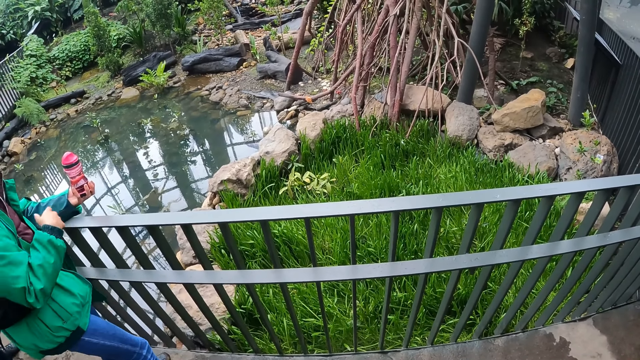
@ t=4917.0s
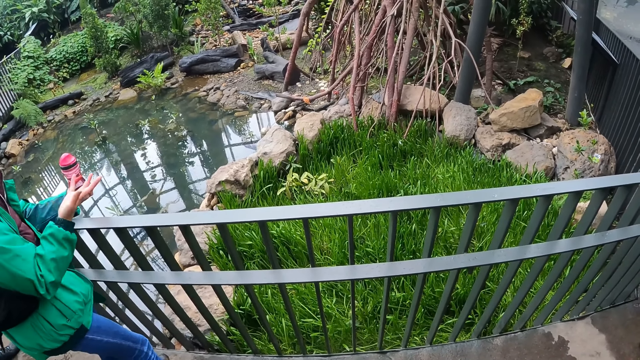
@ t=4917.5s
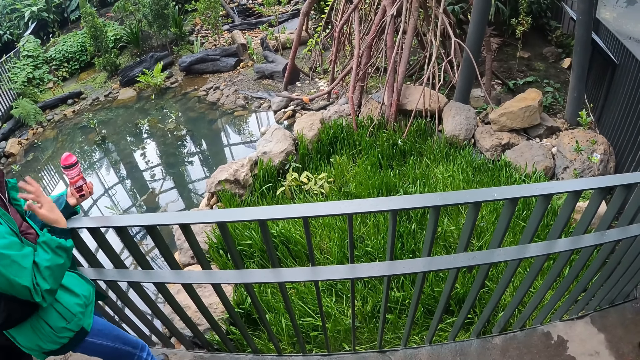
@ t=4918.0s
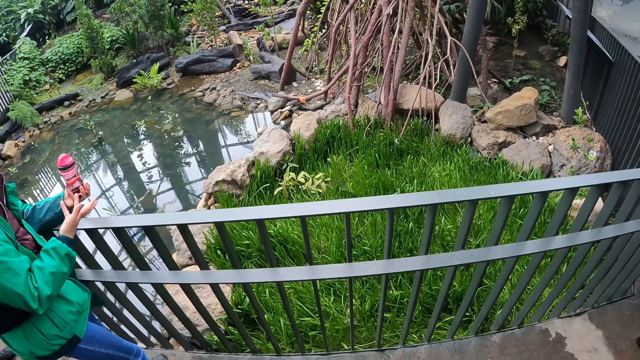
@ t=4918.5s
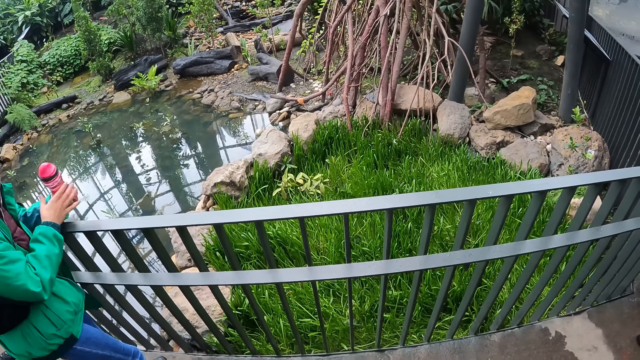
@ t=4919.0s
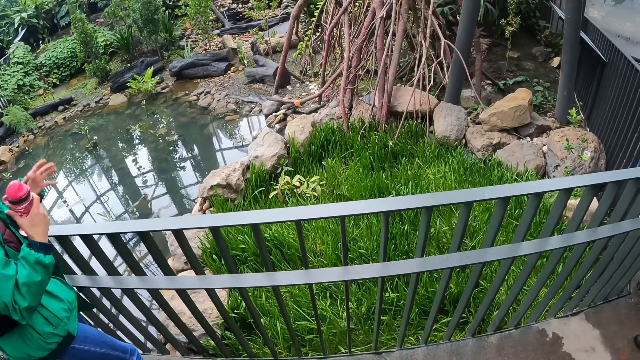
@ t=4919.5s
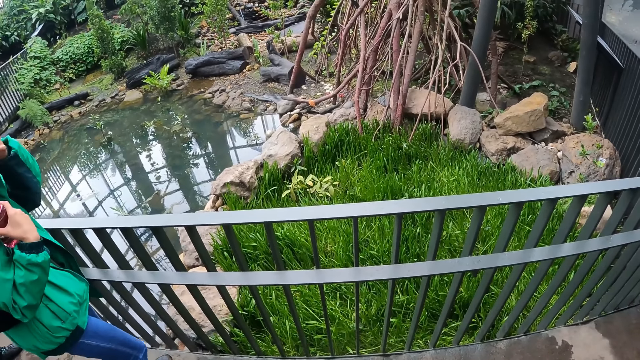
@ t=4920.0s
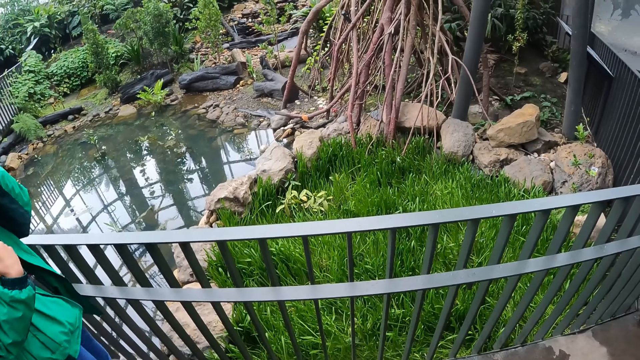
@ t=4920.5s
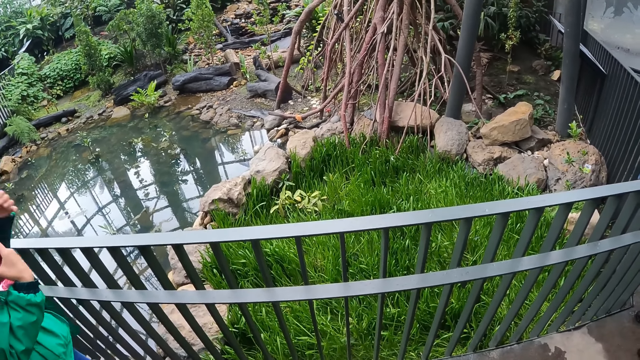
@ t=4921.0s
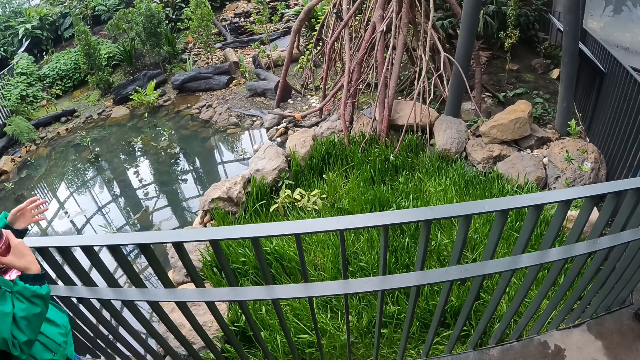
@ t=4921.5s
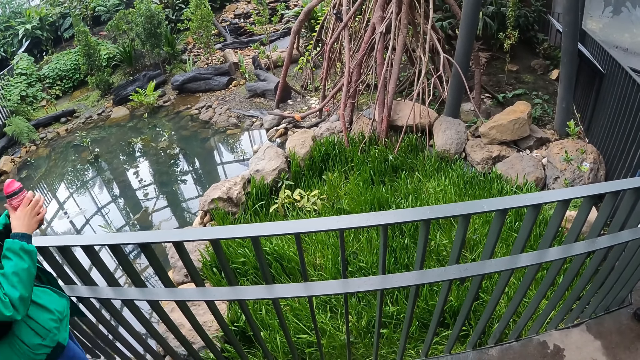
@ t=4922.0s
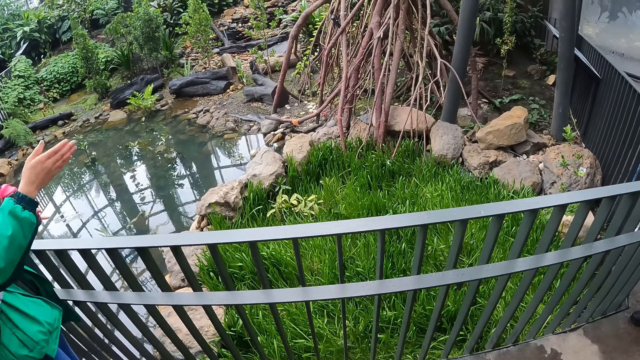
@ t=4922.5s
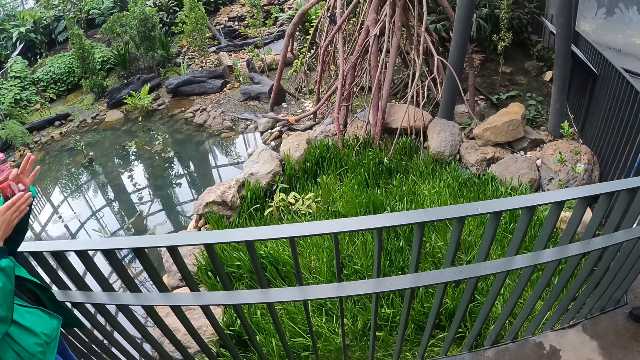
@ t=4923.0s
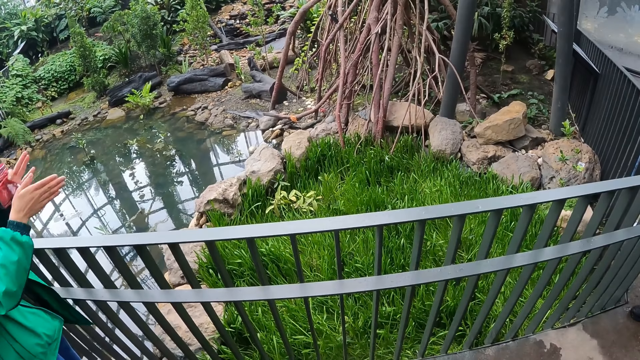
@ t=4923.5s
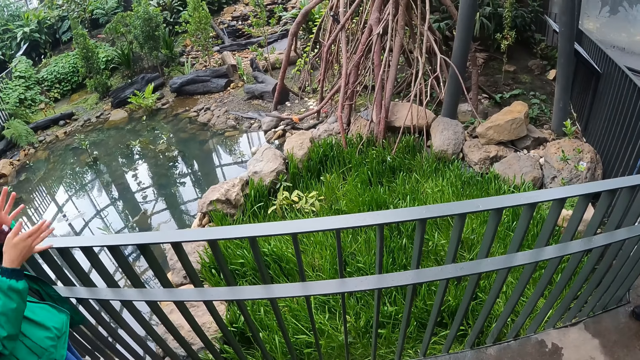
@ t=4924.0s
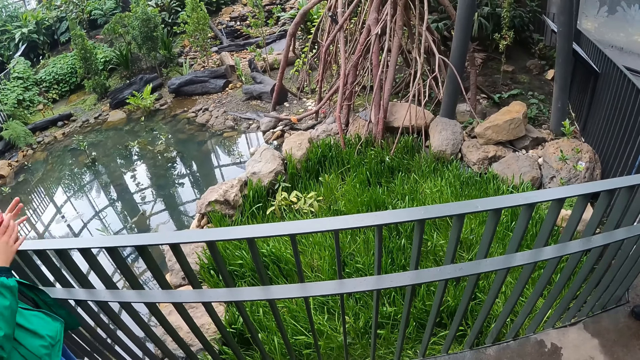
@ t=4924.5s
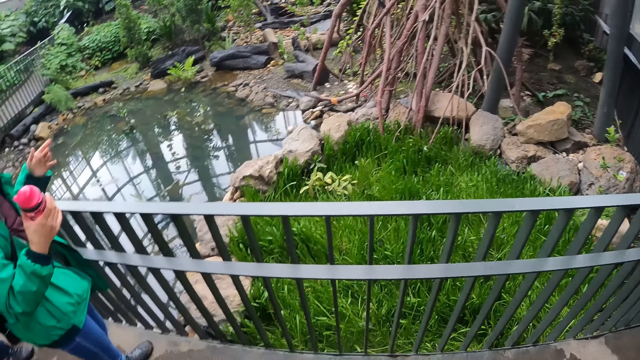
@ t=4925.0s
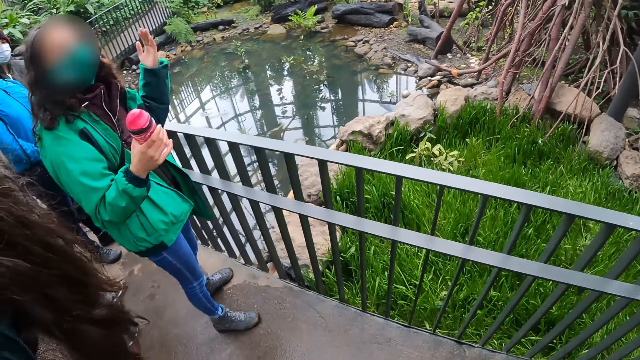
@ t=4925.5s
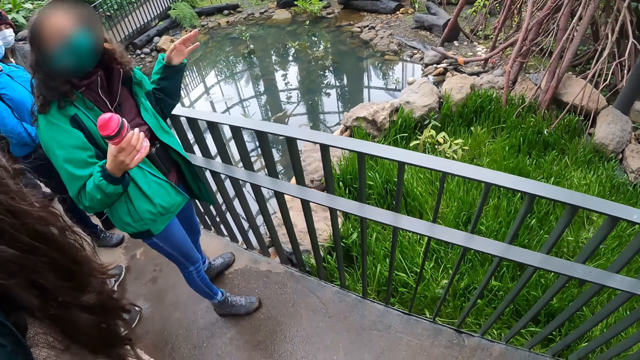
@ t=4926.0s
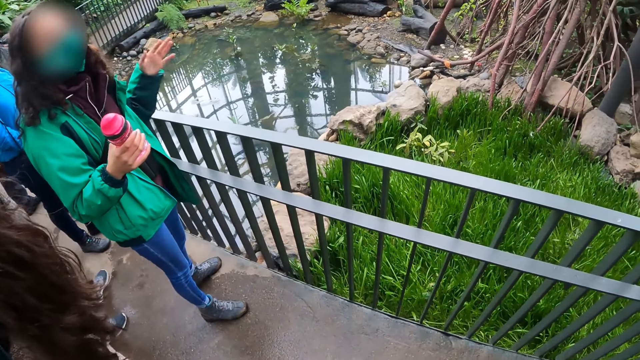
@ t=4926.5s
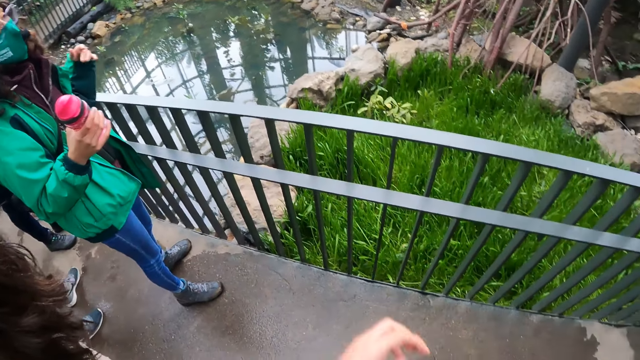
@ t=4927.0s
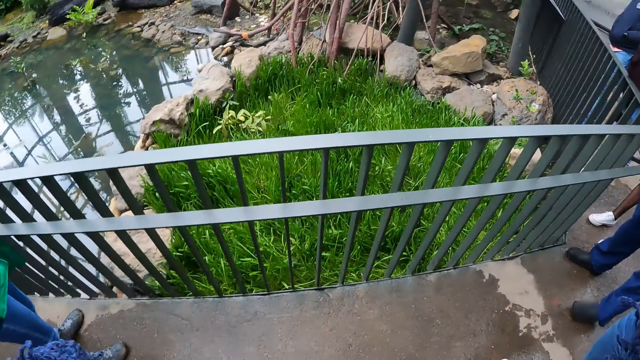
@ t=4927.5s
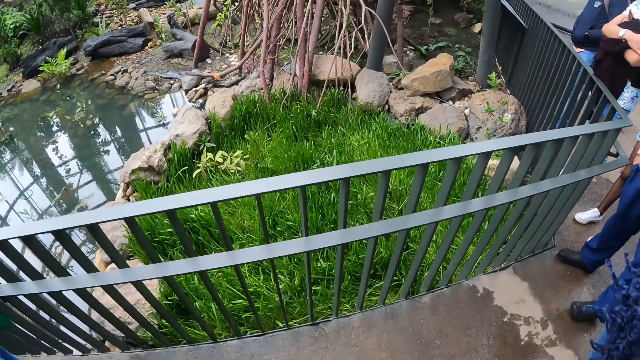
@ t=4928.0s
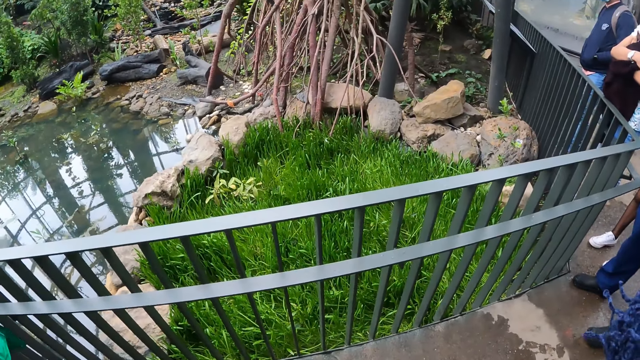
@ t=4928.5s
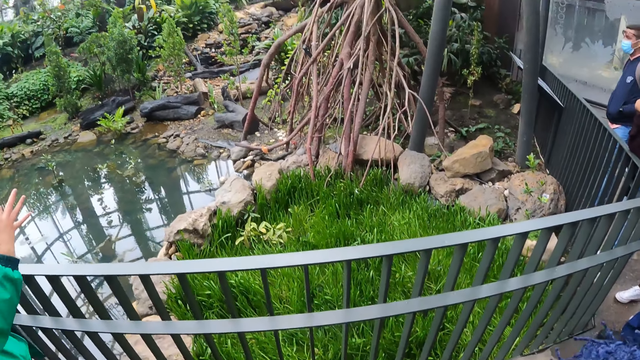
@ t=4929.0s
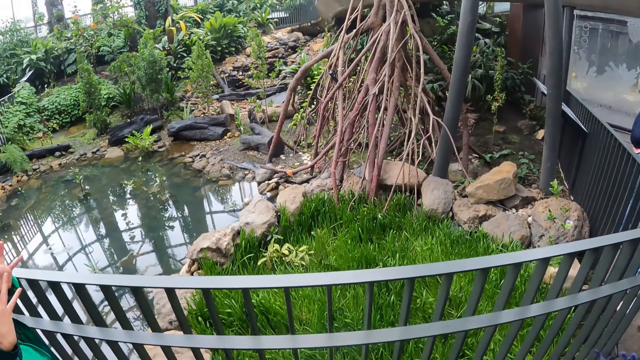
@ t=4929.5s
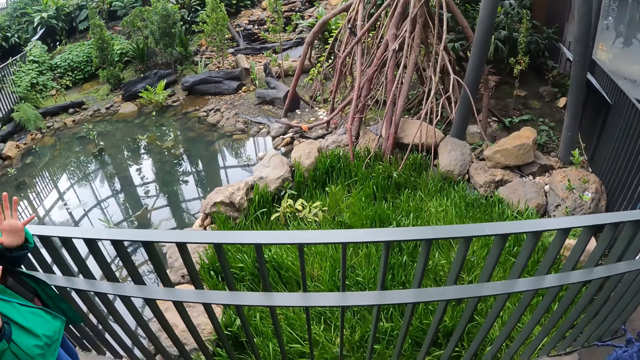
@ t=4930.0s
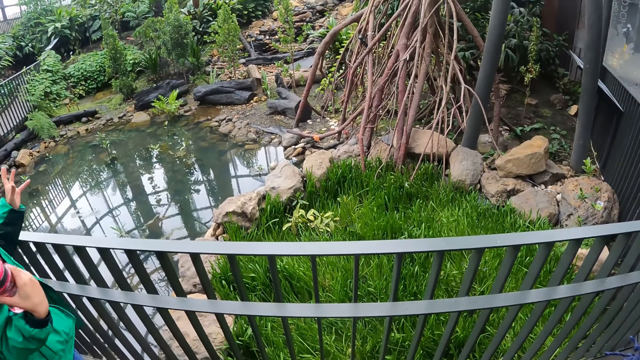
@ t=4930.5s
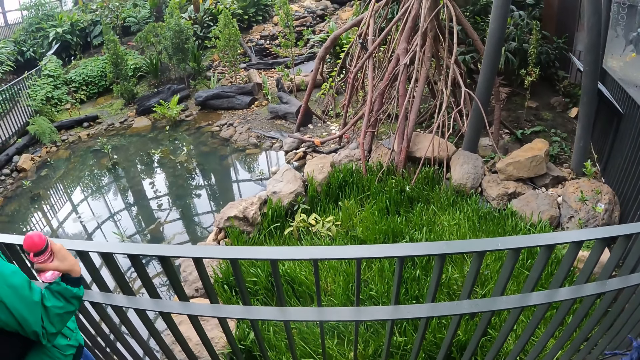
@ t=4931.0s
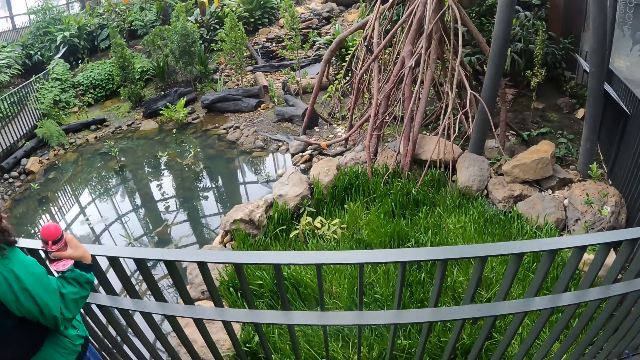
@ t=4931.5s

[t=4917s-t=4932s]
The woman picks the water bottle from her left hand with her right hand. She rubs her eyes with her left hand. She drops the water bottle on her left hand with her right hand. She makes hand gestures with both hands. She picks the water bottle from her left hand with her right hand. The camera wearer raises their right hand. They look at the woman. They touch a camera on their head with their left hand. They raise their left hand. The woman makes hand gestures with both hands.

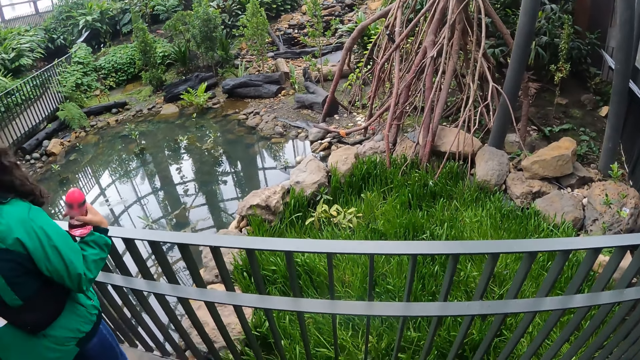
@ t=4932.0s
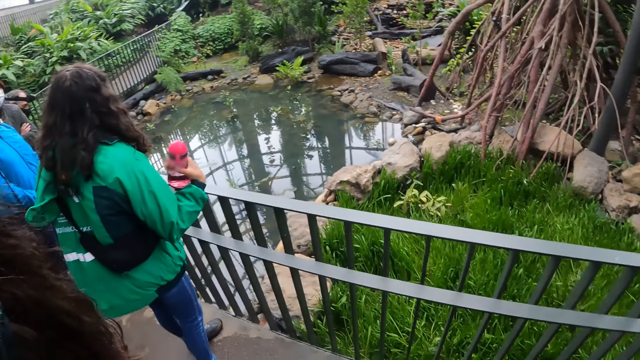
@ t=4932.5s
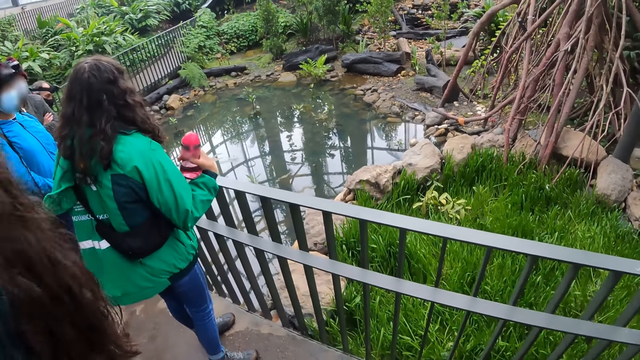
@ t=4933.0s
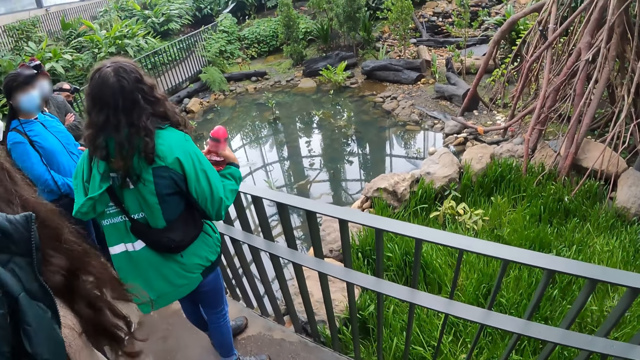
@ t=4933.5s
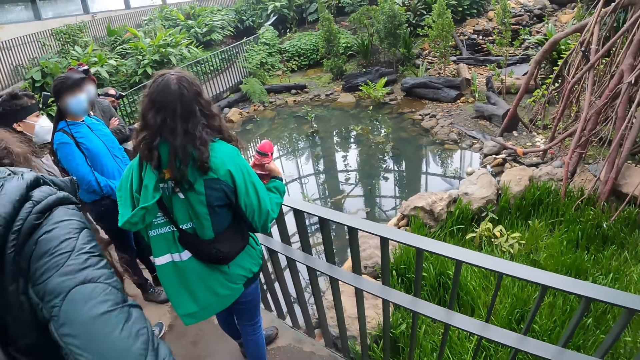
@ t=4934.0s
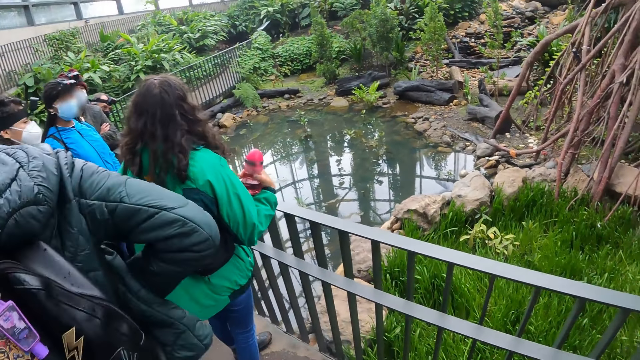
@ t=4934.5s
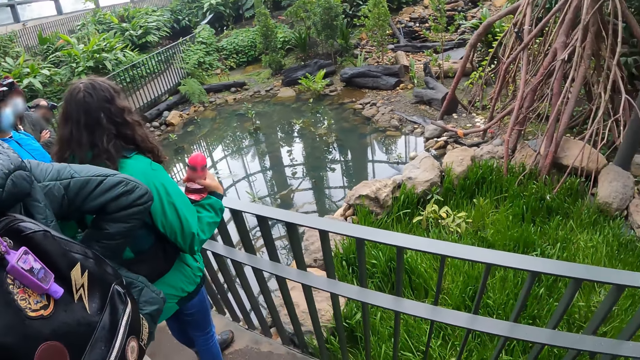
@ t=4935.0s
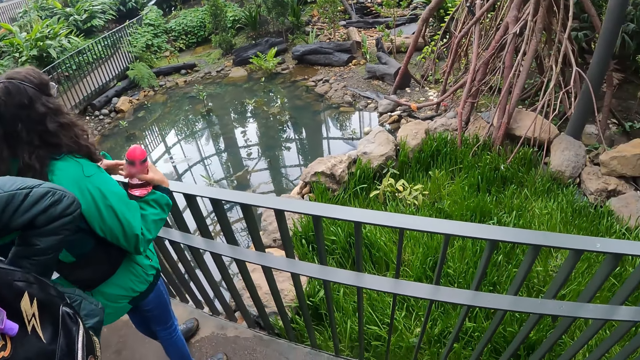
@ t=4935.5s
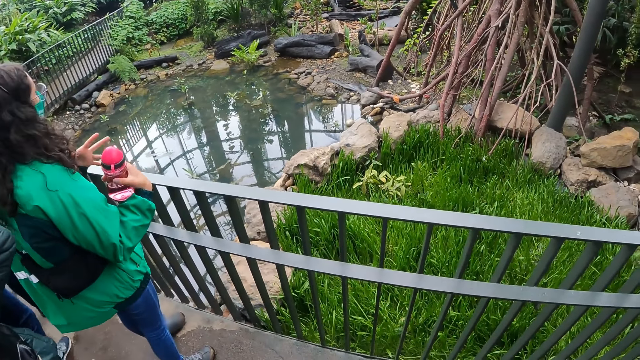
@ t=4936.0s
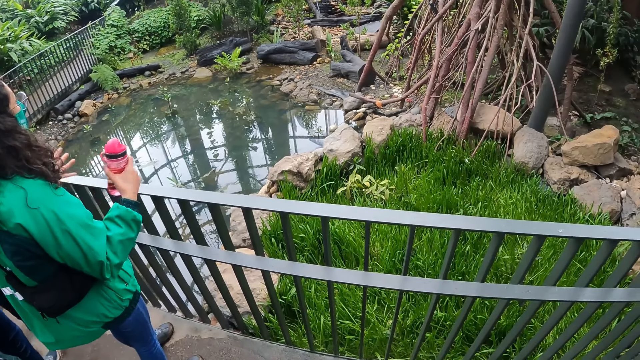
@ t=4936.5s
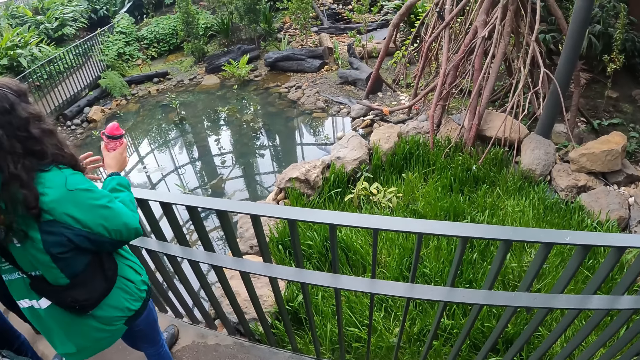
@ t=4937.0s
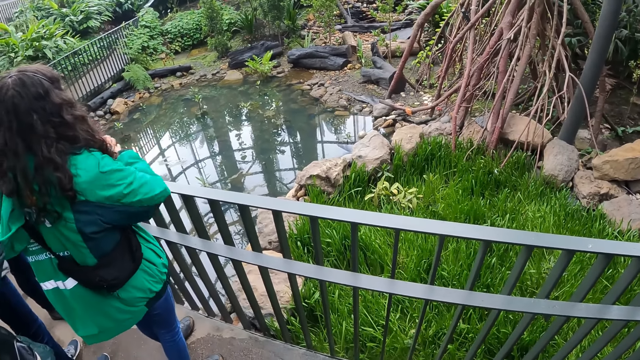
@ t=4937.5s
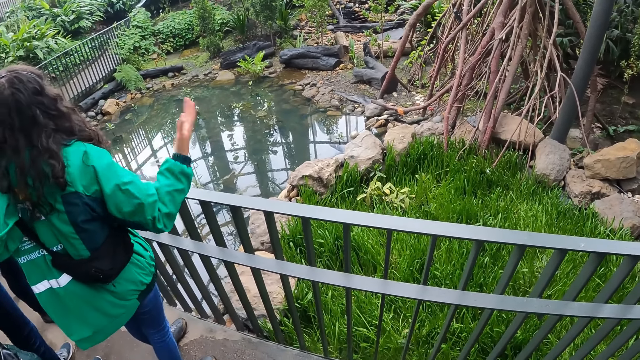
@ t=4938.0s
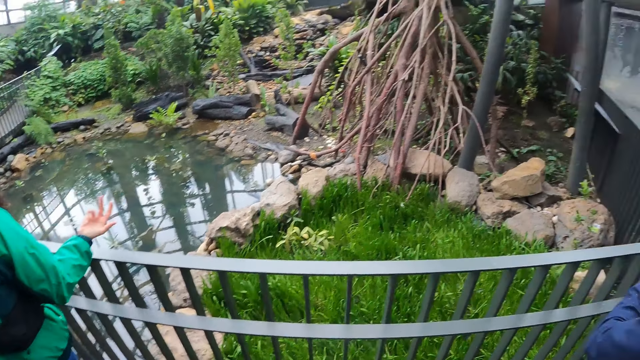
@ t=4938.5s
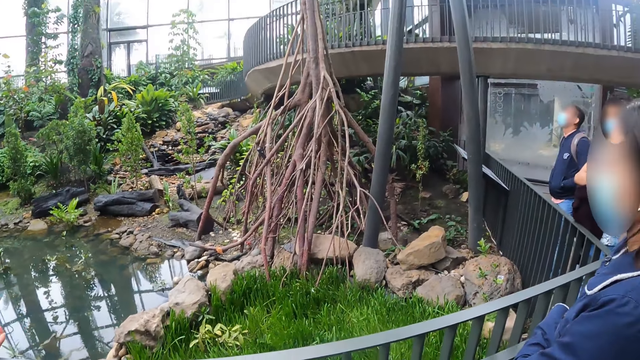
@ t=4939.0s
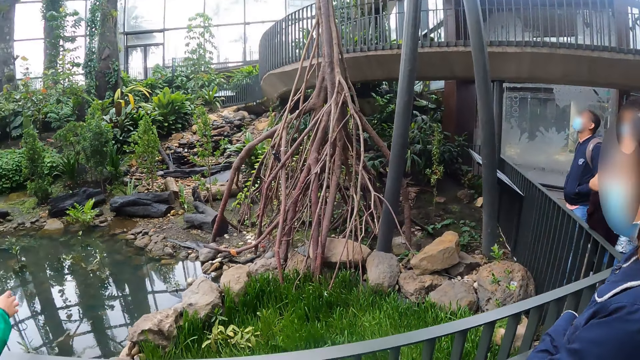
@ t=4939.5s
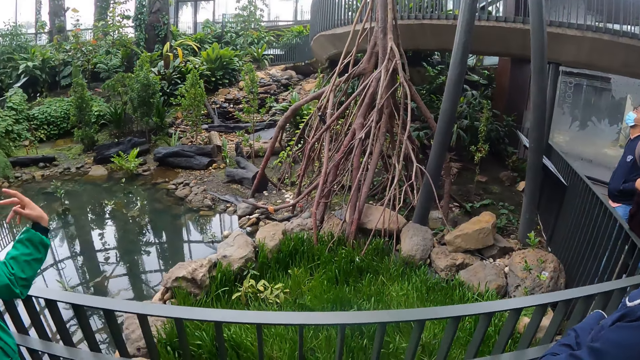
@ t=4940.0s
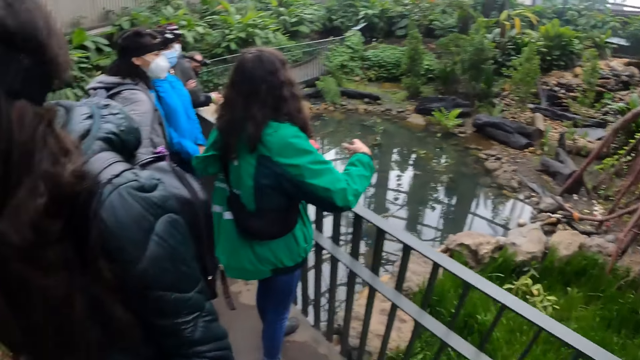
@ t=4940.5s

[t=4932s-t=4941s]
The camera wearer looks around. The woman makes hand gestures with her right hand.
